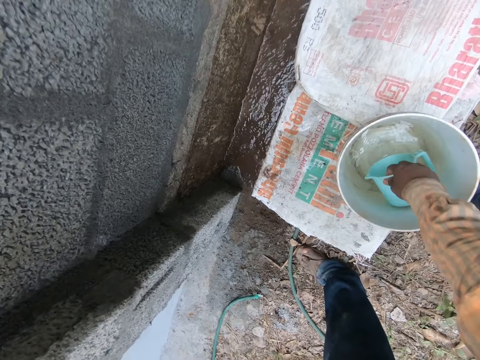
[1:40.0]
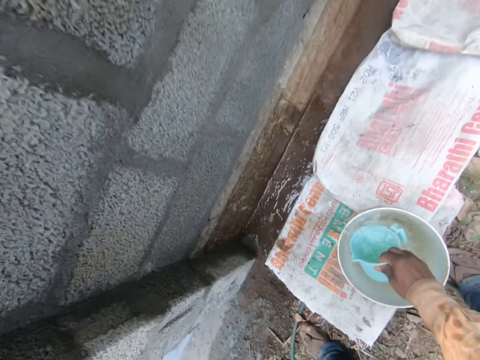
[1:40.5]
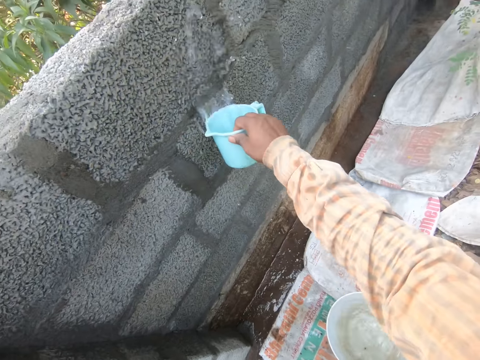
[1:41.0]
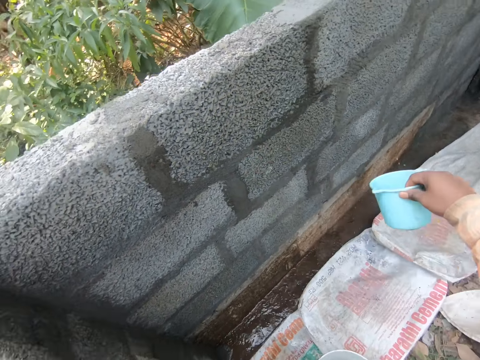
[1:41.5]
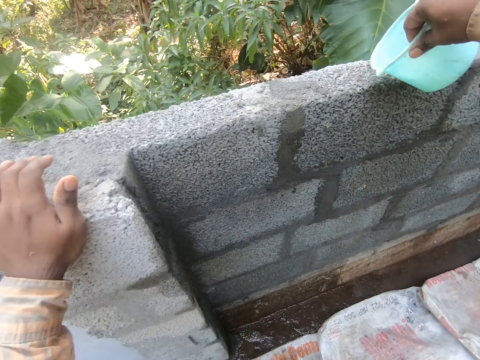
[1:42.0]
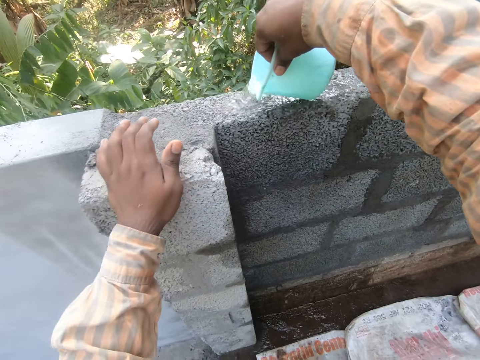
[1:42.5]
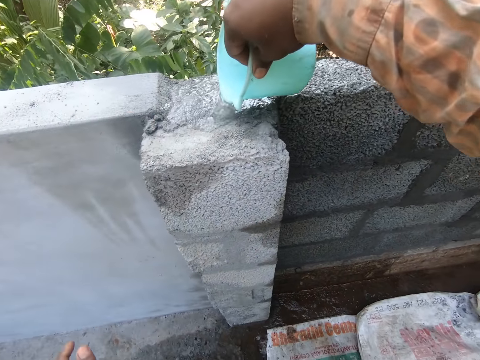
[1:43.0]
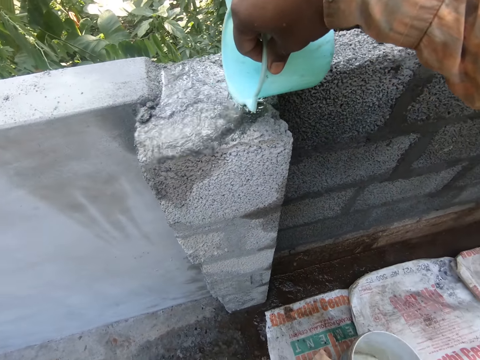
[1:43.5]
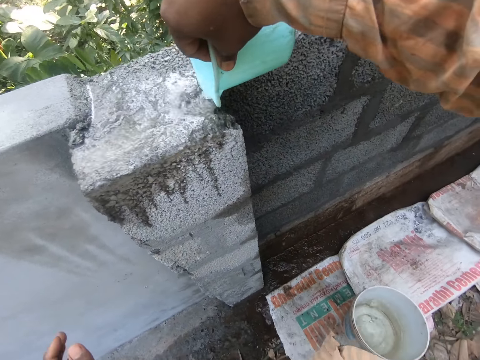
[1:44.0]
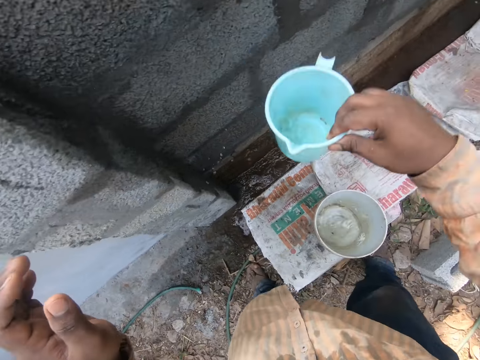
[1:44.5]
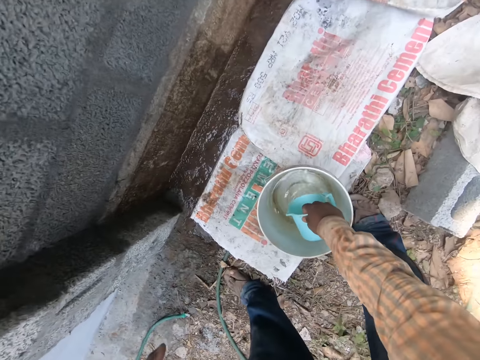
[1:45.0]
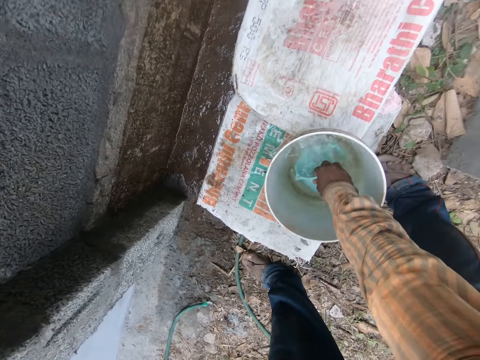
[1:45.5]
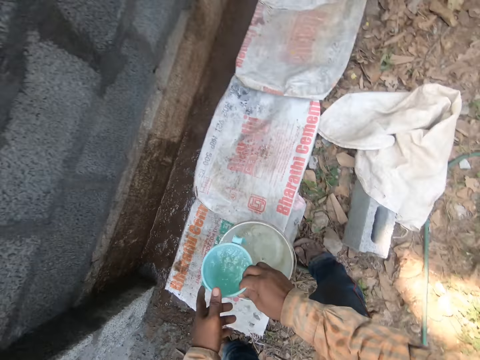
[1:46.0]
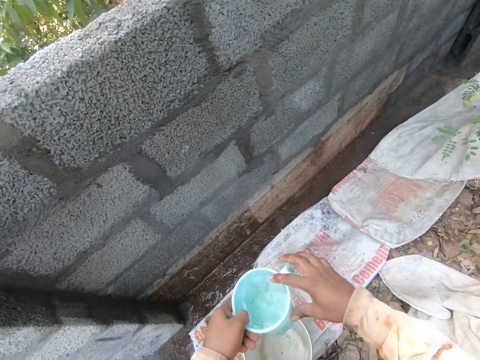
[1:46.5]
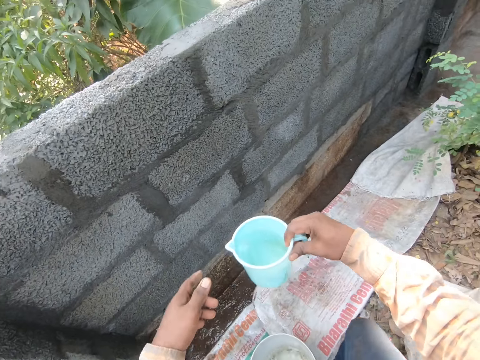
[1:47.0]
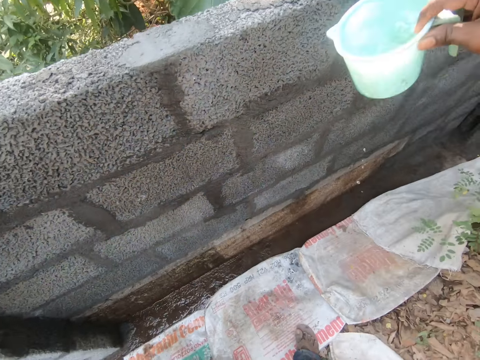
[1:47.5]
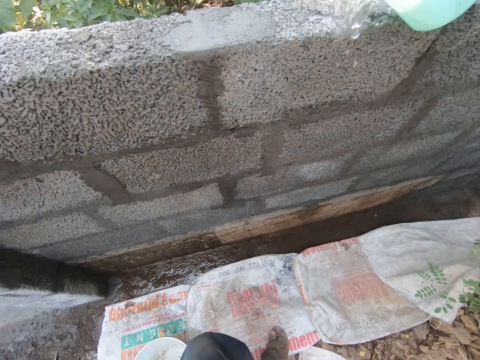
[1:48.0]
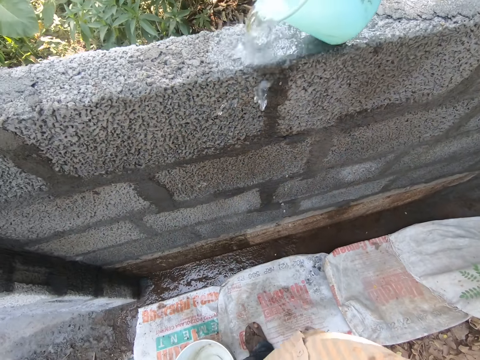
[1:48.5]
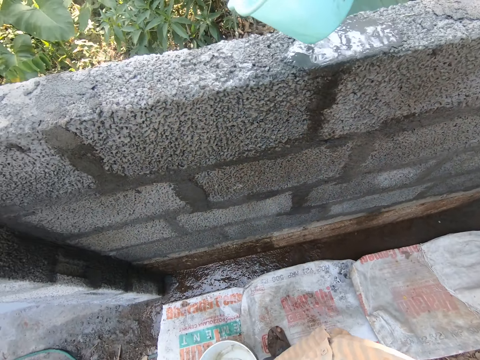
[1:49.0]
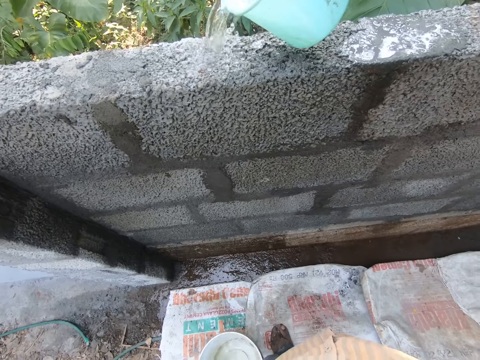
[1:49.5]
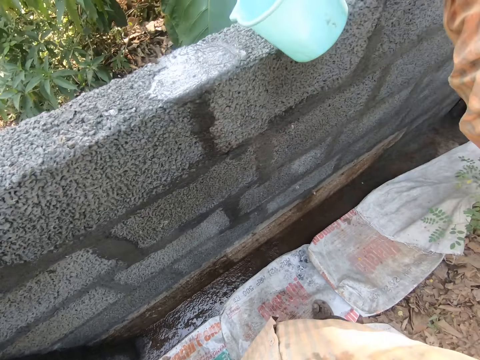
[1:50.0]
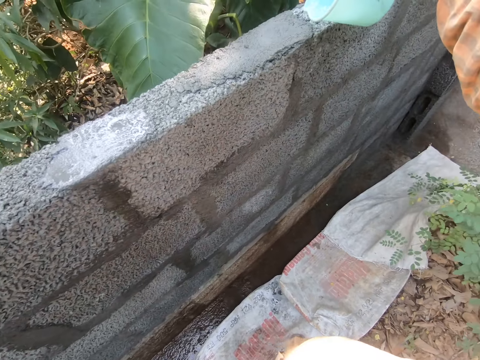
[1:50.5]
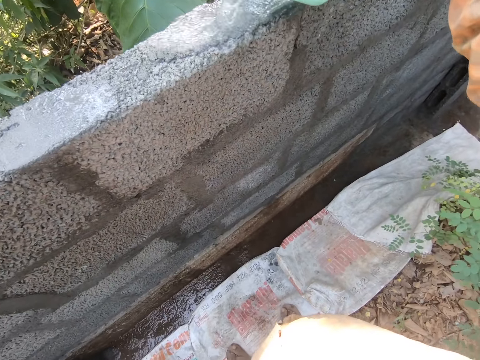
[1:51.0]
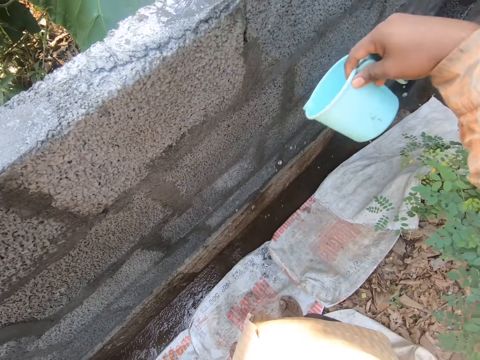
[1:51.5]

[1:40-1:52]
The camera wearer scoops water from the bucket. They pour water on the wall. They scoop water from the bucket. They place the jug on the other hand. They pour water on the wall.

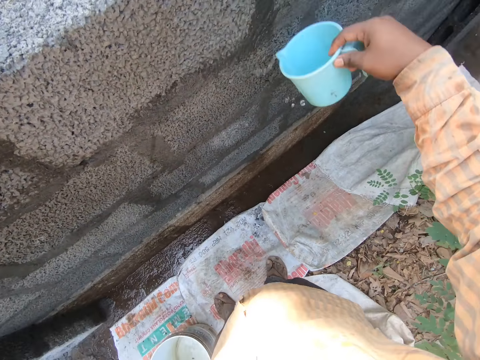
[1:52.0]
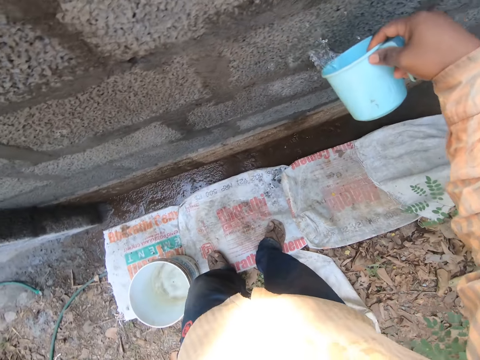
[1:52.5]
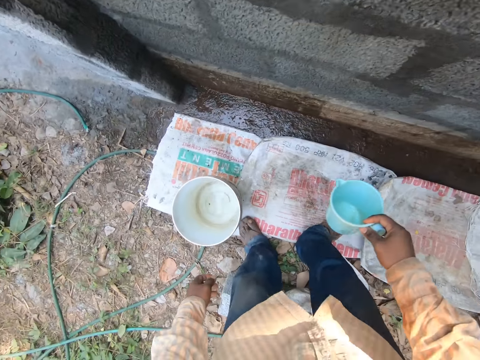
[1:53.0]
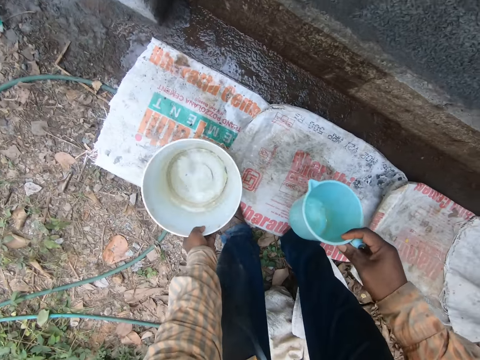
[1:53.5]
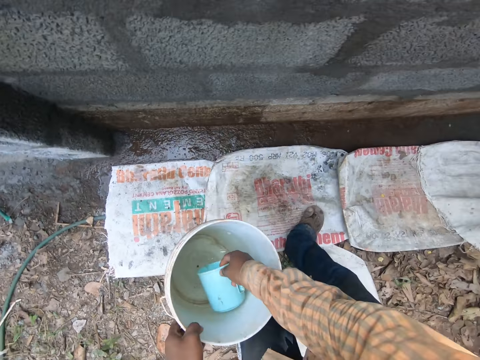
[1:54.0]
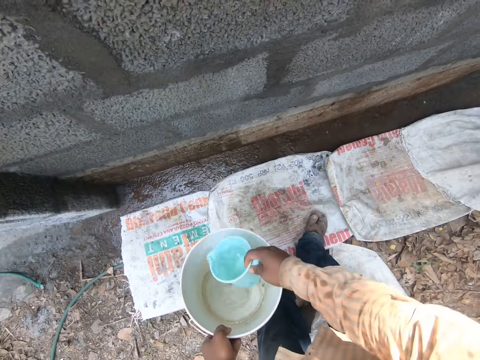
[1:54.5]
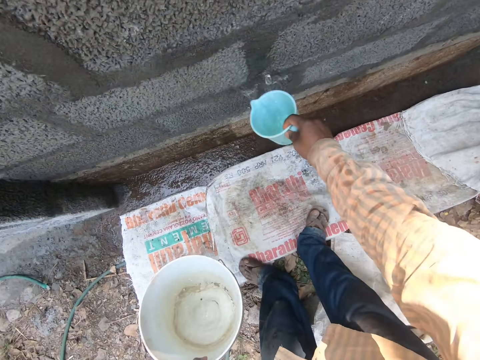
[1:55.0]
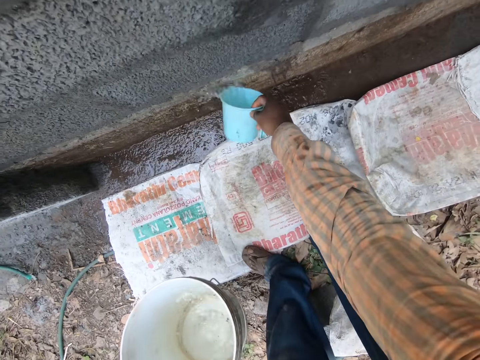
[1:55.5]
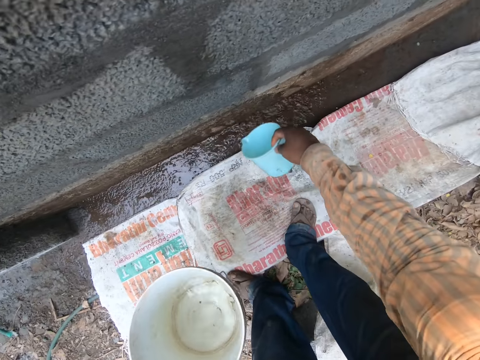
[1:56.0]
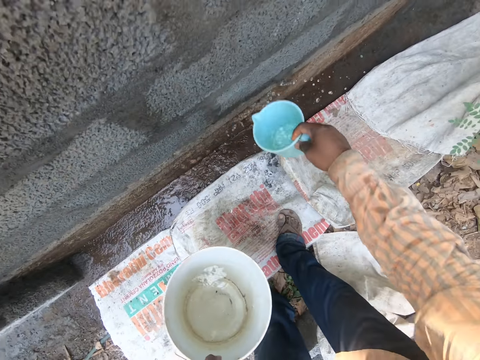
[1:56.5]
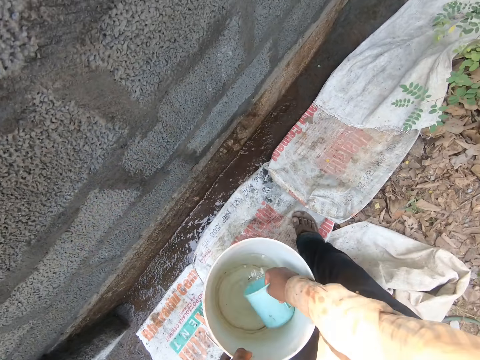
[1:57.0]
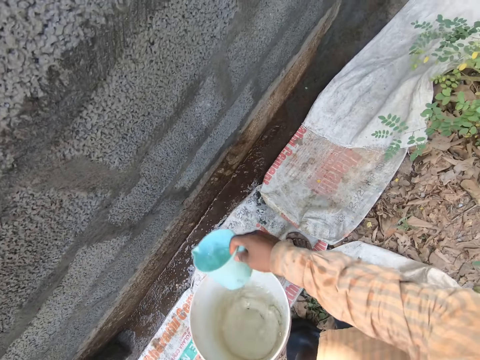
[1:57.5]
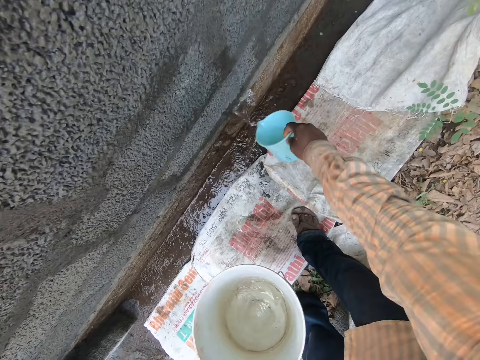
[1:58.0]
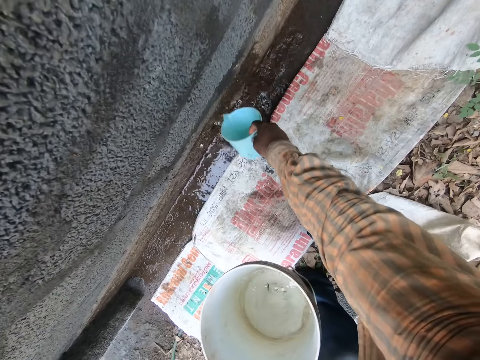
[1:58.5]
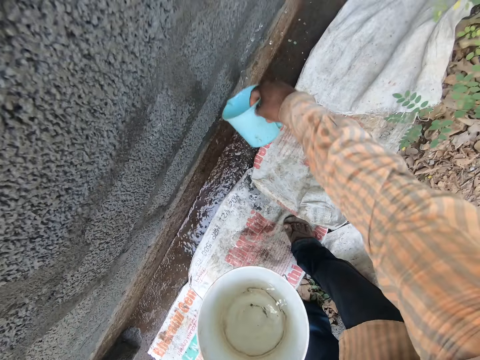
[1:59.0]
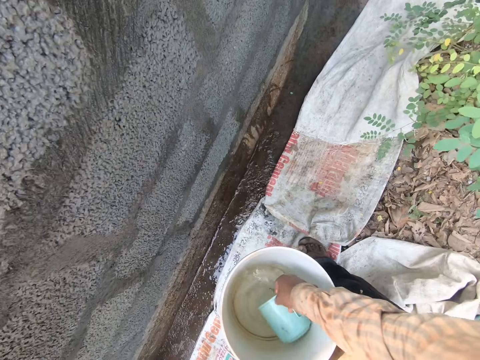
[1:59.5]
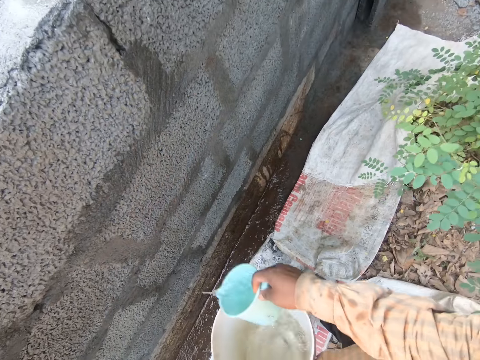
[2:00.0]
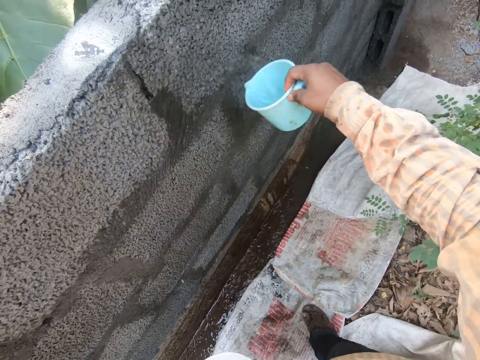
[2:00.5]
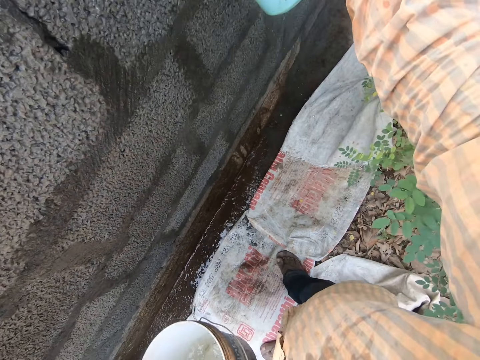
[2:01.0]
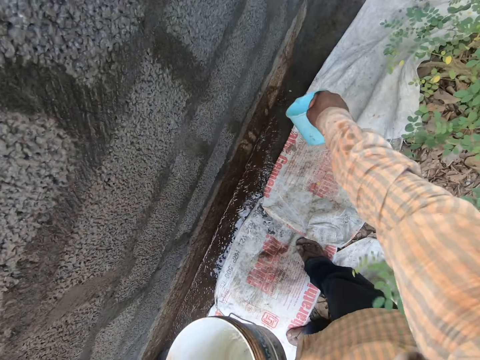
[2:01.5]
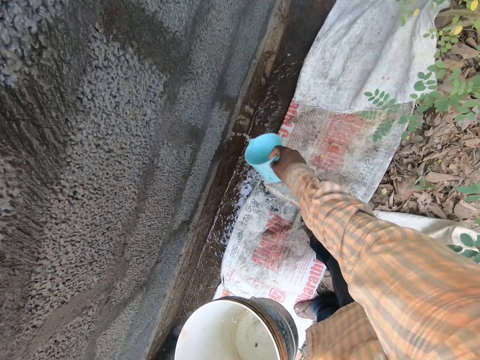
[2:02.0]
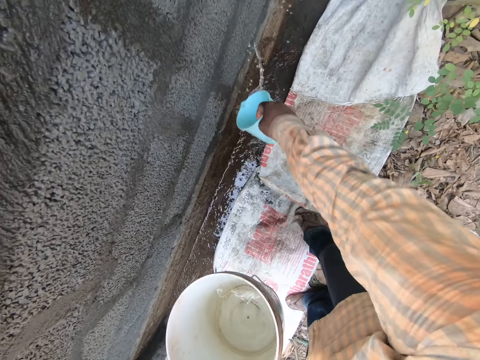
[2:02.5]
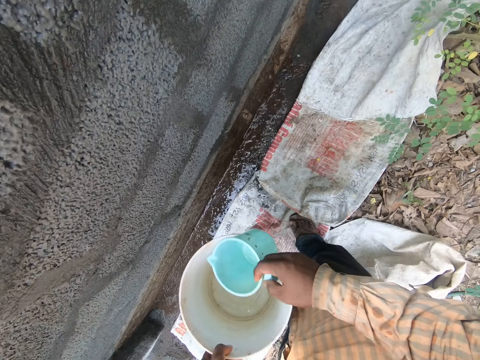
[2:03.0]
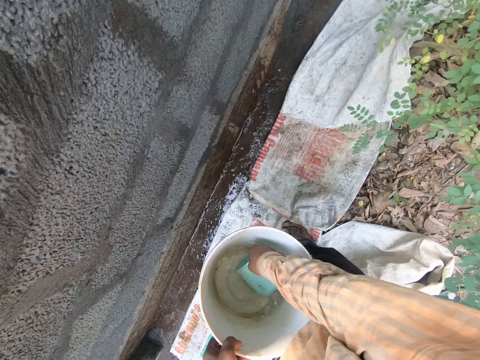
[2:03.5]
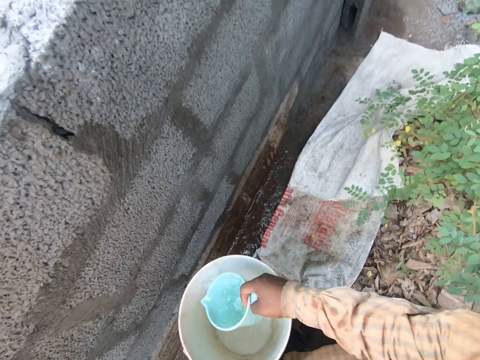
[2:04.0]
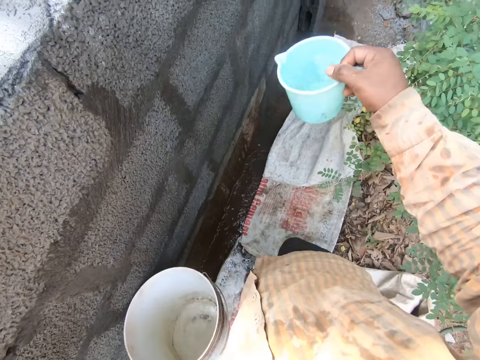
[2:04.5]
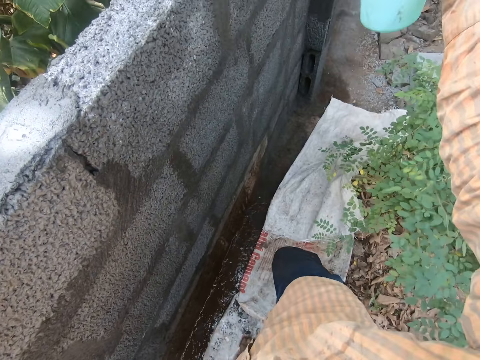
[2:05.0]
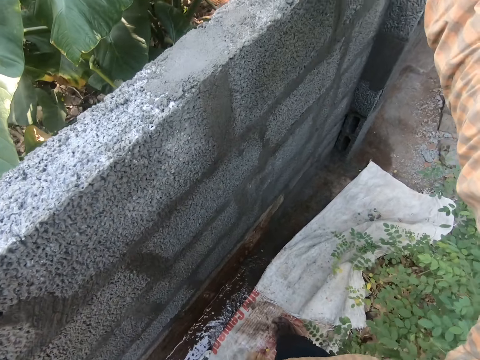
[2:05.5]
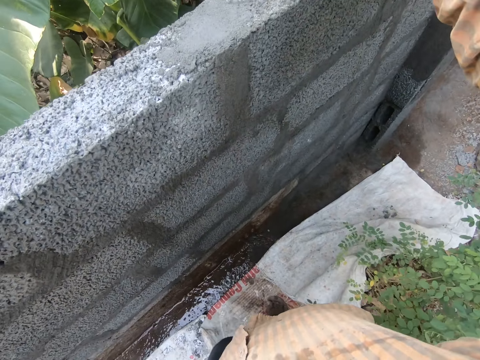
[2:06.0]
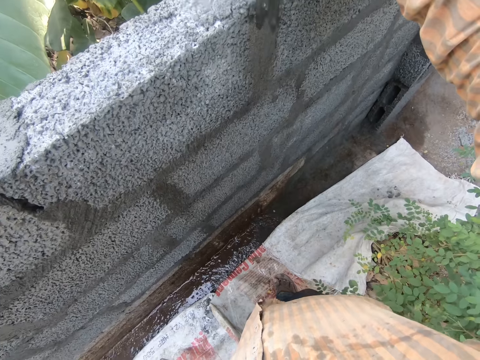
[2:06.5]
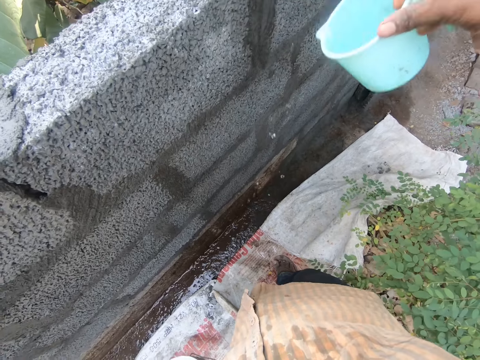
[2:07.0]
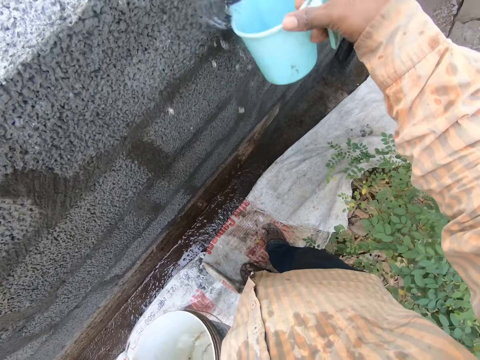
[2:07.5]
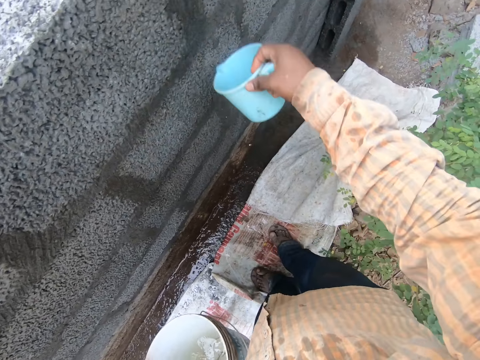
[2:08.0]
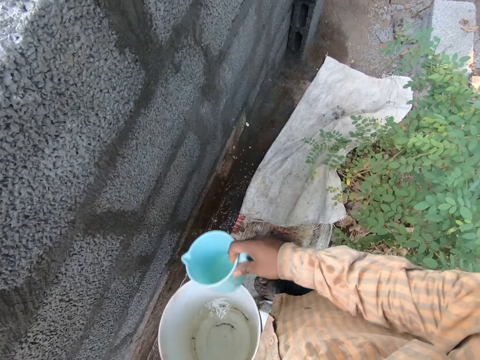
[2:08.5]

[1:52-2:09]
The camera wearer picks the bucket from the ground. They scoop water from the bucket. They pour water on the wall. They scoop water from the bucket. They pour water on the wall. They scoop water from the bucket. They pour water on the wall. They scoop water from the bucket. They pour water on the wall.
